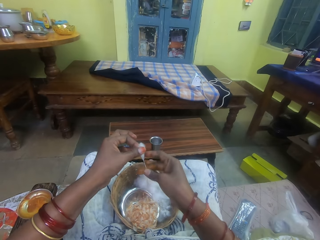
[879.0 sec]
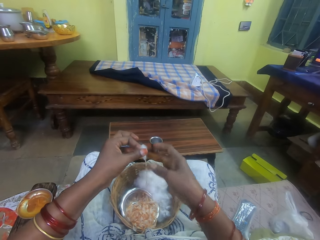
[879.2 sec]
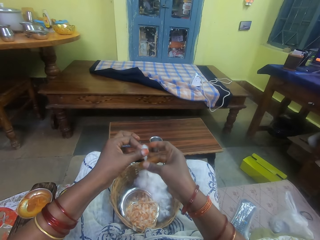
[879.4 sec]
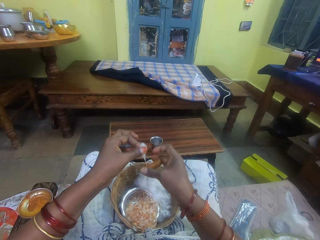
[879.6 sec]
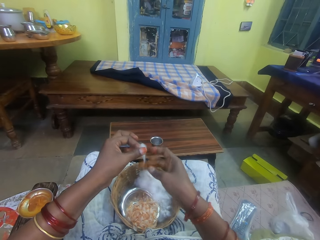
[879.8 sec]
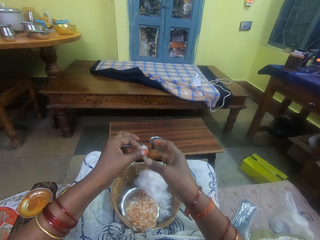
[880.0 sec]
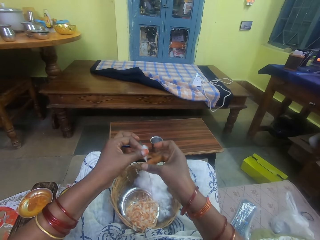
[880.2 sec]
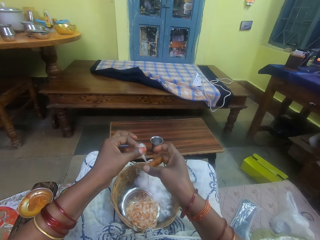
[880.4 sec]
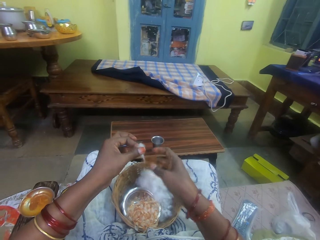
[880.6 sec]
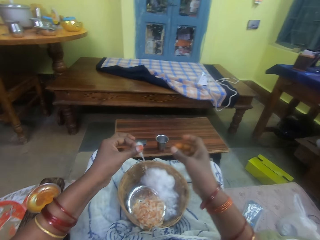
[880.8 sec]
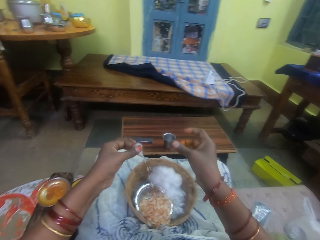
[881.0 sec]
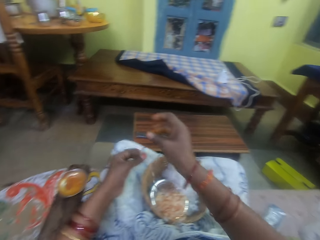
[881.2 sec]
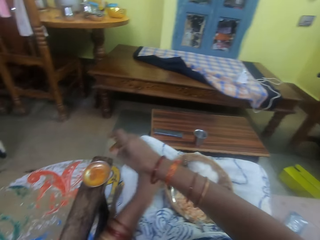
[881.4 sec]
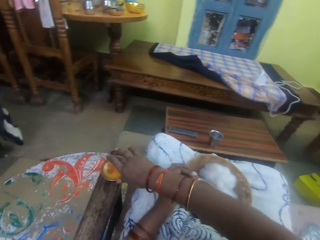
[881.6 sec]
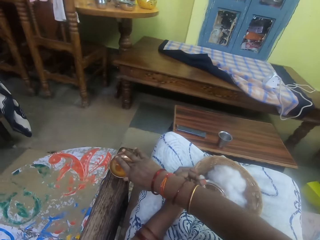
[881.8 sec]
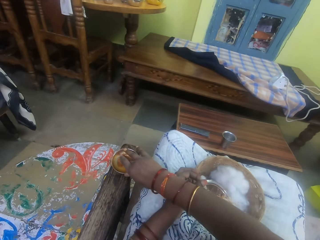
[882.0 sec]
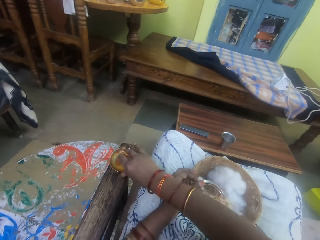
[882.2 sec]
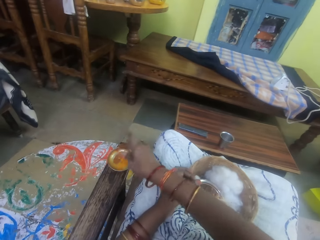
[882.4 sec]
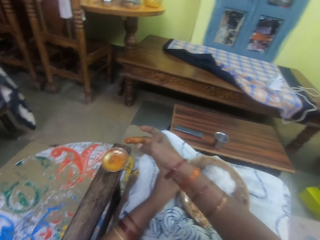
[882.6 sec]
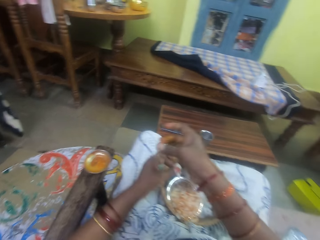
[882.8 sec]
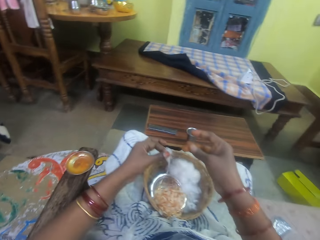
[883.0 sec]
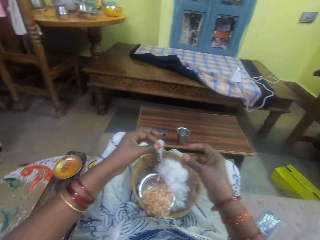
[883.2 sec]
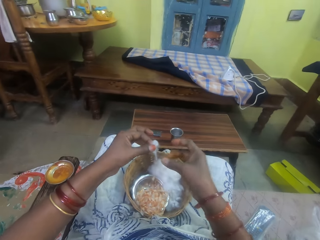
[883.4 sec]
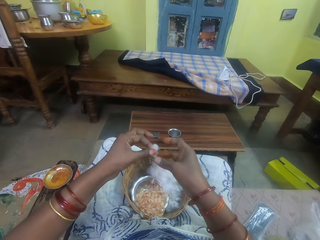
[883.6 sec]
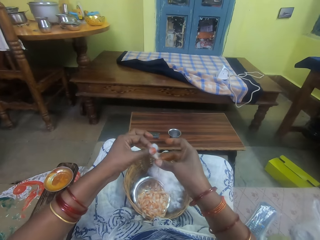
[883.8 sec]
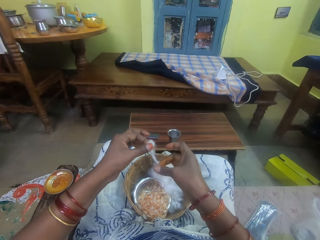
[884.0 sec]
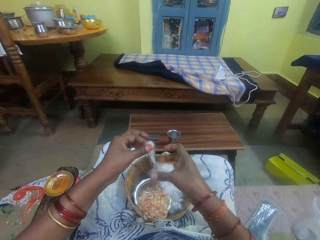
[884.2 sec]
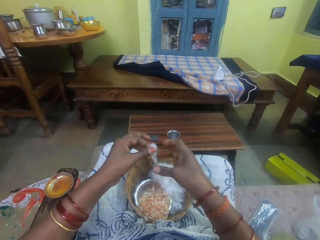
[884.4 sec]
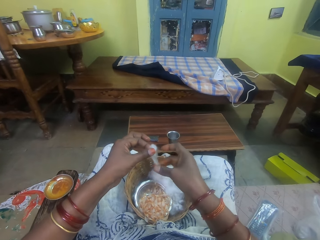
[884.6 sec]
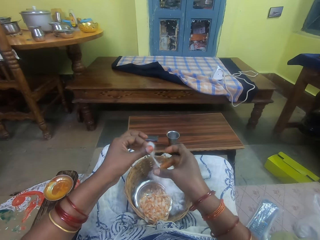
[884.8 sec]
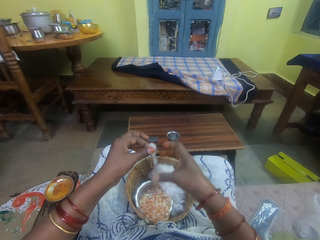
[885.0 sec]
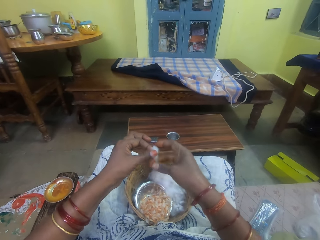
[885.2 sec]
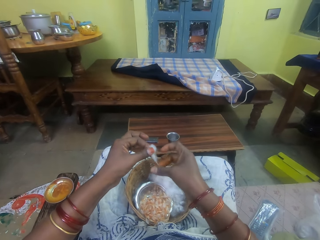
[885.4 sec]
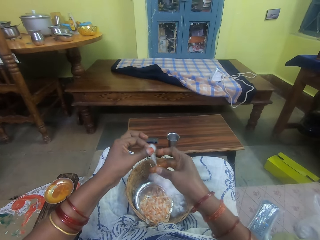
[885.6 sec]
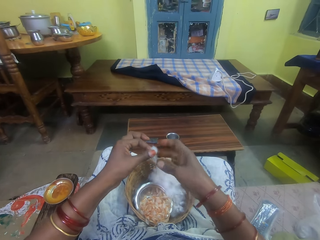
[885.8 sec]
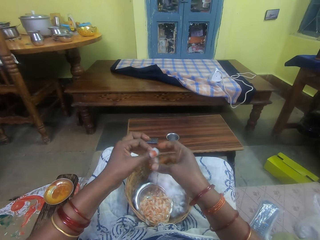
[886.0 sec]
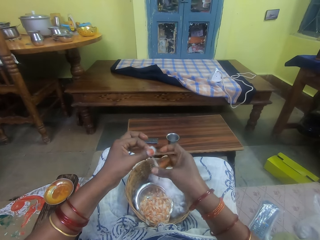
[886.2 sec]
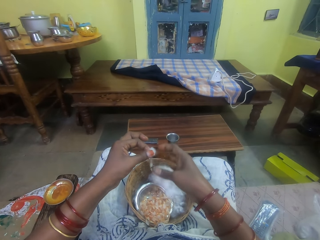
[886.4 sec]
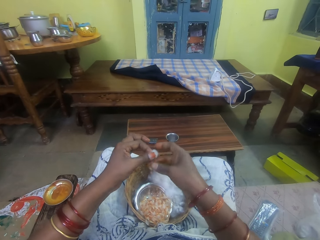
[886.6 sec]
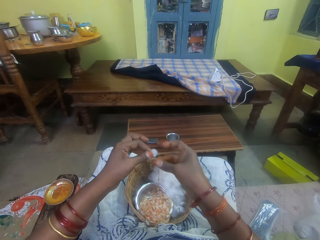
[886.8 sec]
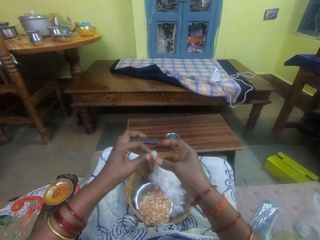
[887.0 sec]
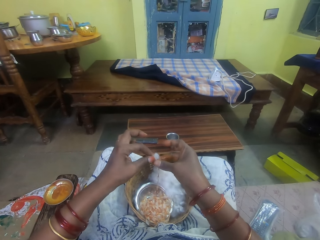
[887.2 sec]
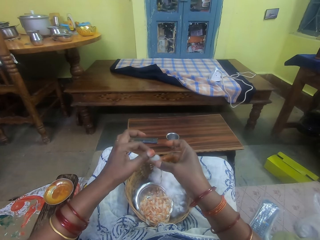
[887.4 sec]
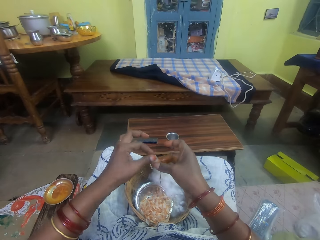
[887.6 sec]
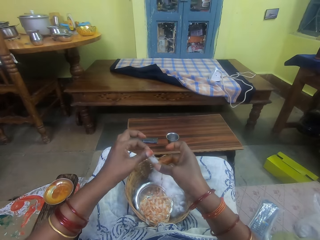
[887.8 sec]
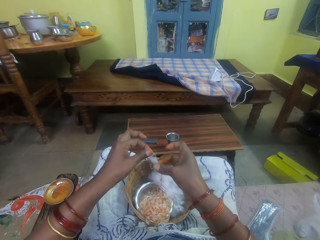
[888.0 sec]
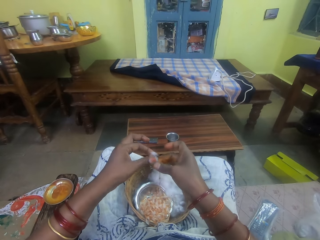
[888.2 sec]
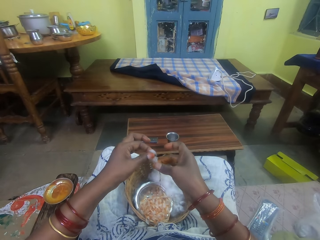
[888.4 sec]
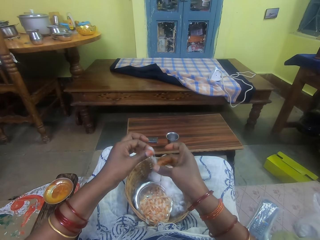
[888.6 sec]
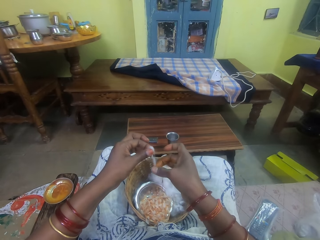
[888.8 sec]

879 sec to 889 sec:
The camera wearer dips her right middle finger into the oil container on the chair arm. She smears the oil on her right middle finger with her right thumb. She twists the cotton wool in her left hand with her right fingers.

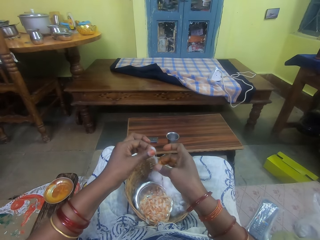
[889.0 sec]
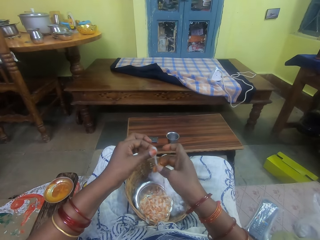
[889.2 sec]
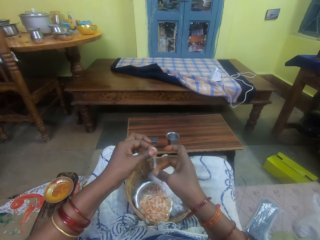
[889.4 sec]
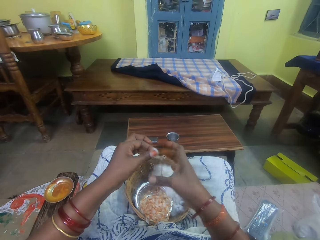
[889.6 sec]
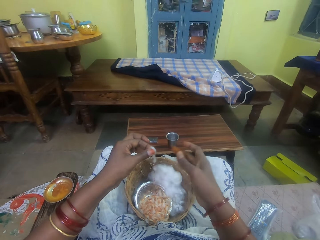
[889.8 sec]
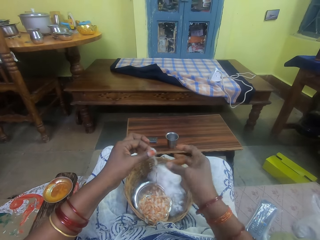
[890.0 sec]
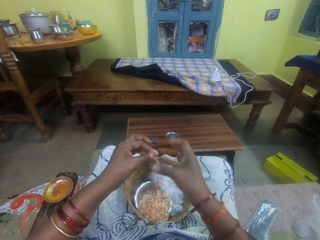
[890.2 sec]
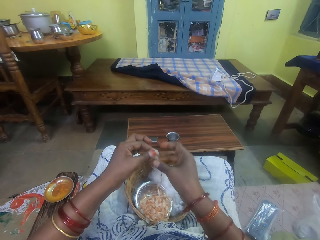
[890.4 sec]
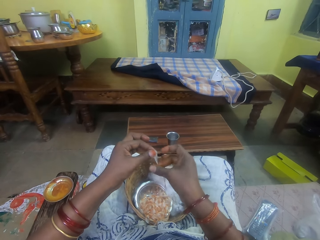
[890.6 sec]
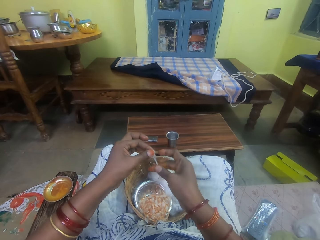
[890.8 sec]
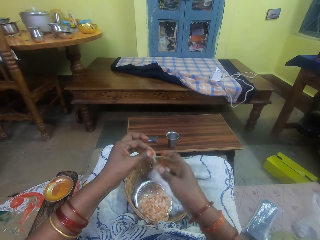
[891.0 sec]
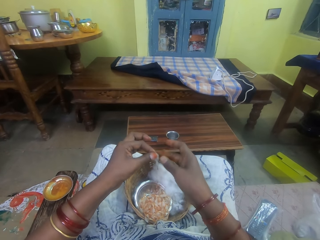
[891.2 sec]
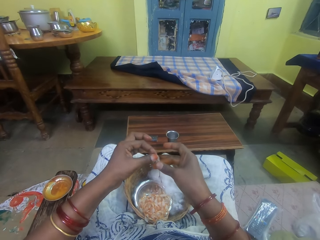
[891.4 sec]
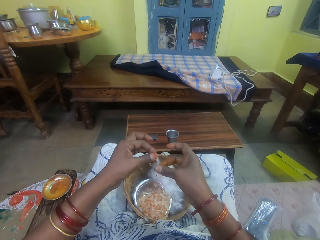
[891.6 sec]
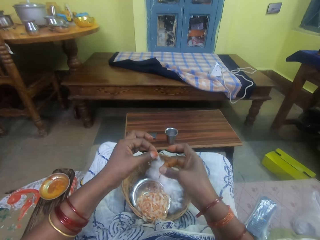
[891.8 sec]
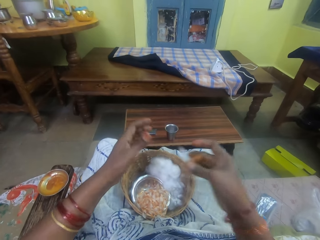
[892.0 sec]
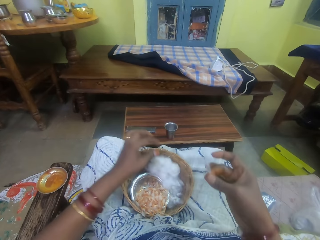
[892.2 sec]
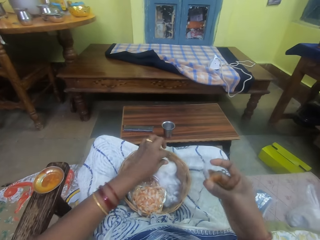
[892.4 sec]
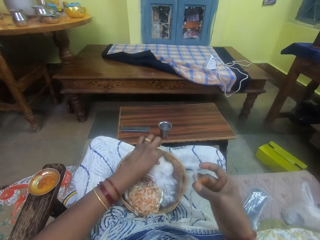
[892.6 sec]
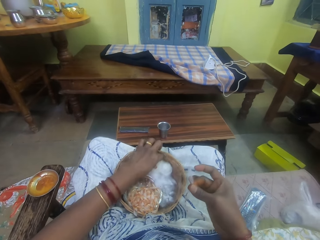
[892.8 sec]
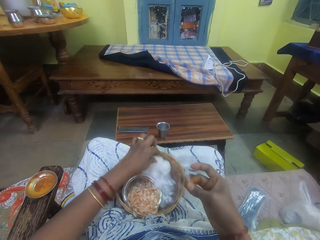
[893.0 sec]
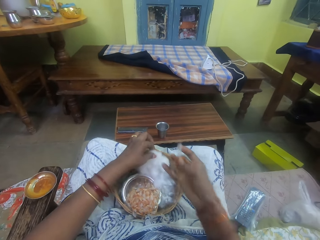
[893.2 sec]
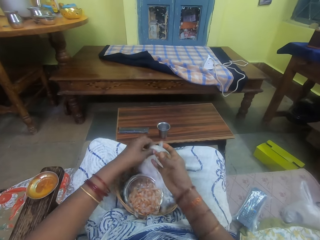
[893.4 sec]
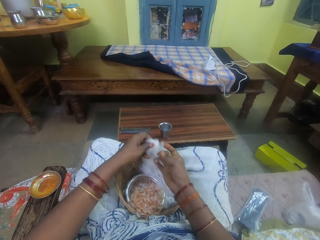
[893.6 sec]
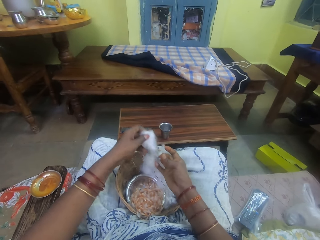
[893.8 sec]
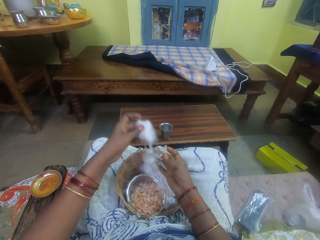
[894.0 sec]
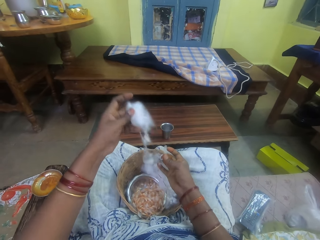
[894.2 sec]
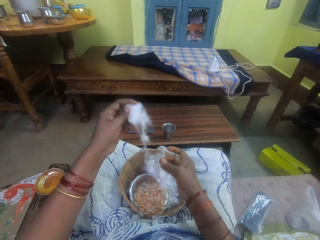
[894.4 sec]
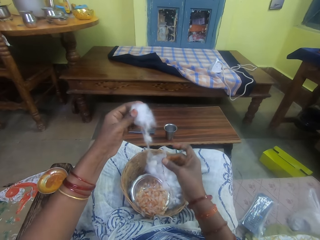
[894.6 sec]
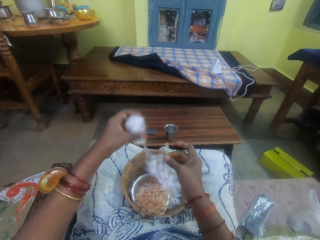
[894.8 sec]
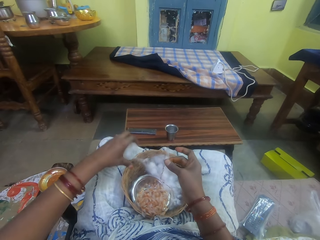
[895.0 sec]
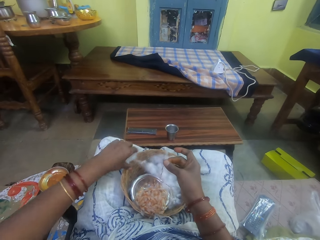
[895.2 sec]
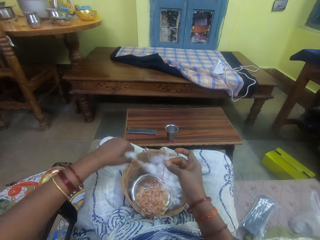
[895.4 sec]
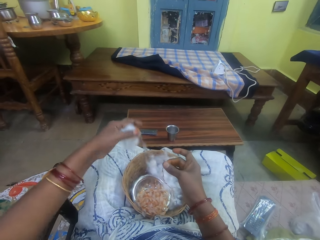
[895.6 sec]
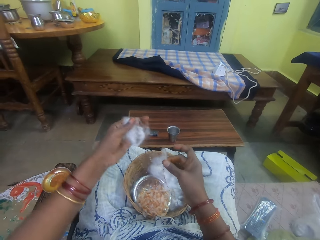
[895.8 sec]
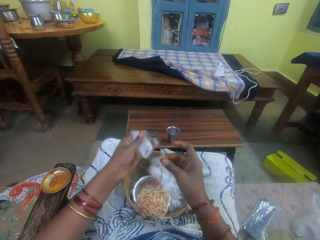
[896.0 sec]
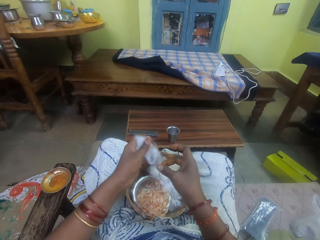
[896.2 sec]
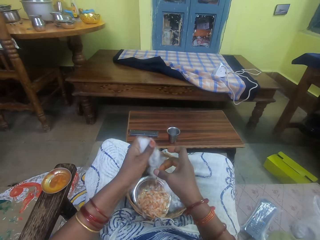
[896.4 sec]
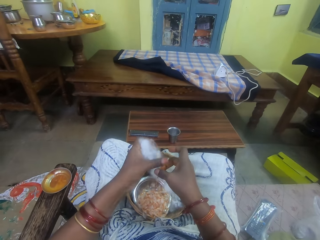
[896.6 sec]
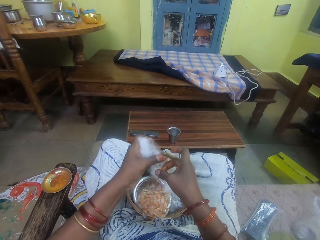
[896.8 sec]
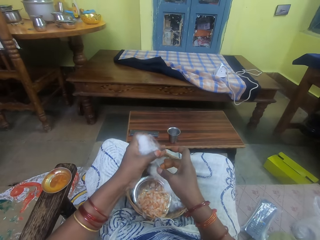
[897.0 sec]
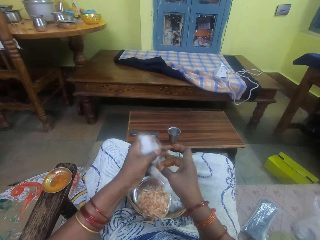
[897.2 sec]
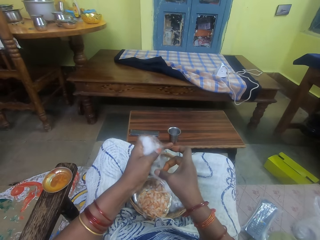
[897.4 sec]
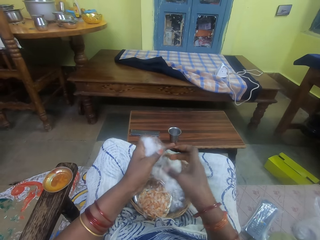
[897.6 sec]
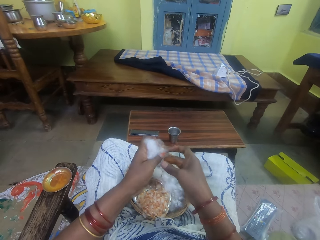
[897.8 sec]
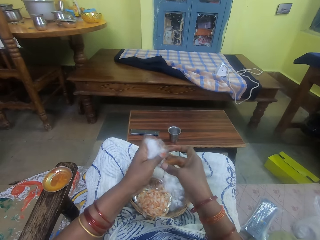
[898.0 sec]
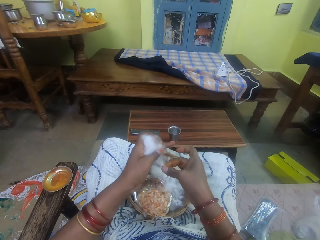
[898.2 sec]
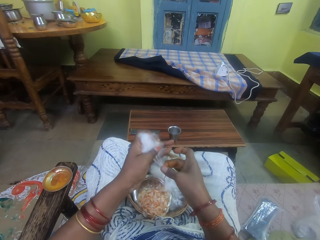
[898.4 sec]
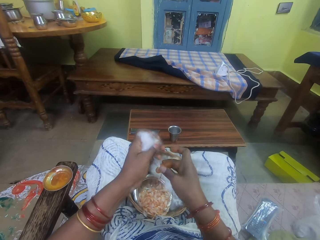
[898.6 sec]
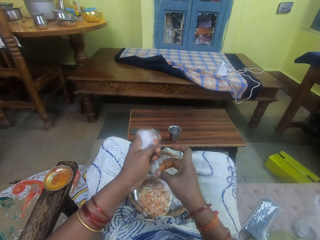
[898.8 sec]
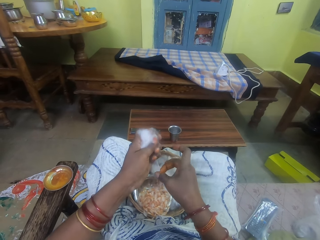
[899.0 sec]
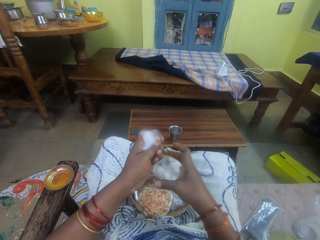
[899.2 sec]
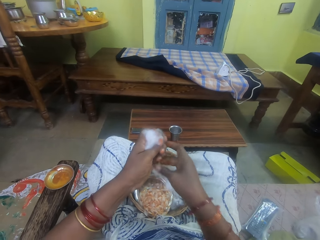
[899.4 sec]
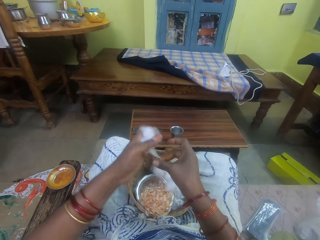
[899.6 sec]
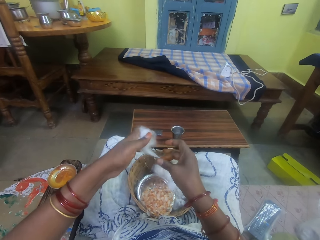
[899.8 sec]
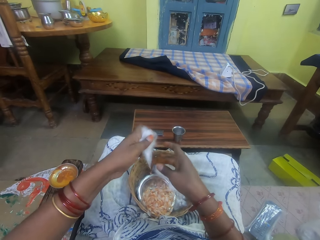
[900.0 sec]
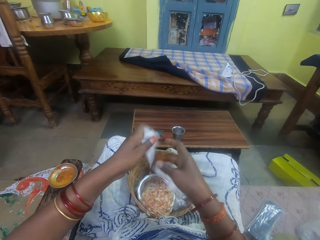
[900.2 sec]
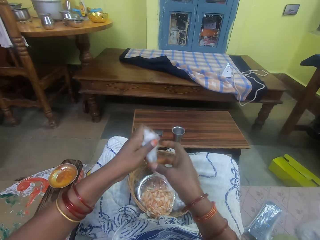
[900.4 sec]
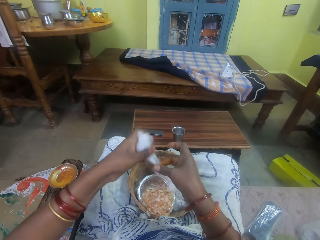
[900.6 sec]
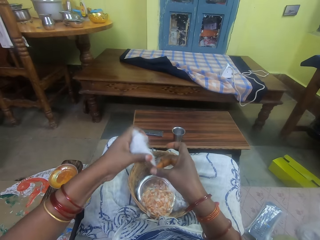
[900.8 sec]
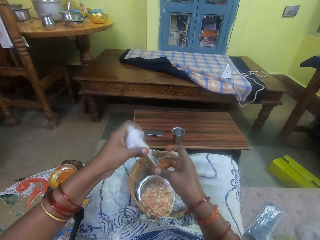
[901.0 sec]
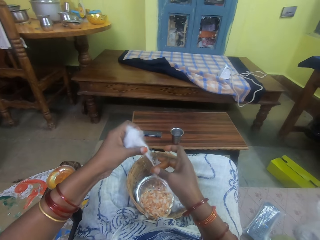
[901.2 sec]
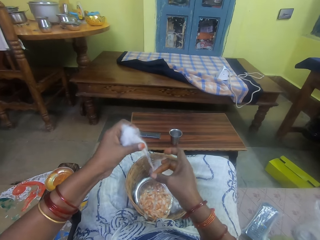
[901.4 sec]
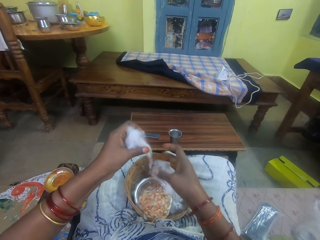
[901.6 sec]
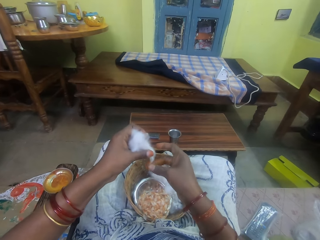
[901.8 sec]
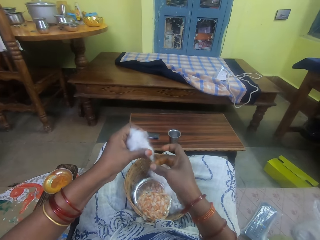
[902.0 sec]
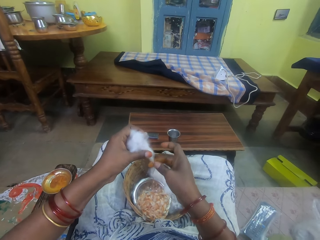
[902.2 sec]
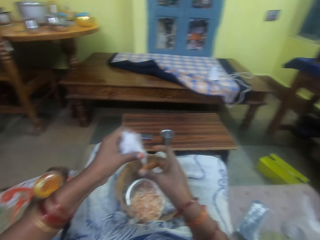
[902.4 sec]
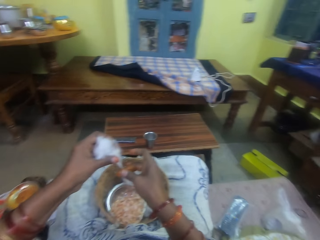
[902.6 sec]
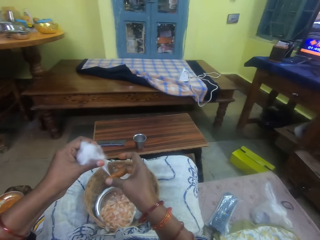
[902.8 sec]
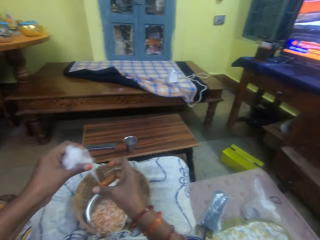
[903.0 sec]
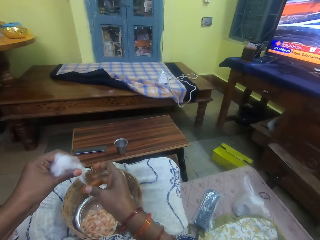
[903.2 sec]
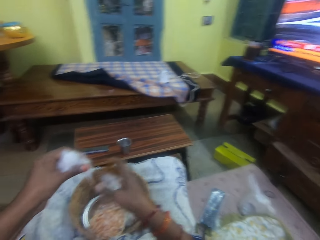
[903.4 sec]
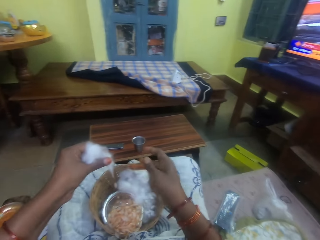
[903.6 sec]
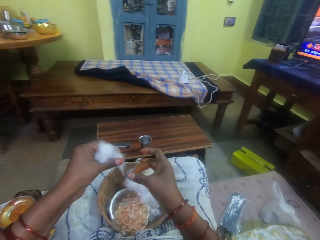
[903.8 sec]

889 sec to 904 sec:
The camera wearer holds the twisted cotton wool with her right hand. She picks the cotton wool from a basket on her lap with her left hand. She cuts cotton wool from the cotton wool in the basket with both hands. She twists the cotton wool in her left hand with her right fingers.
